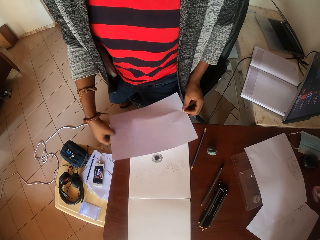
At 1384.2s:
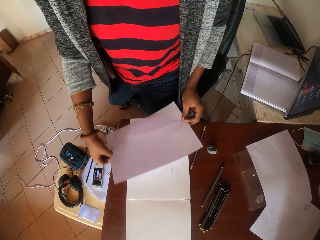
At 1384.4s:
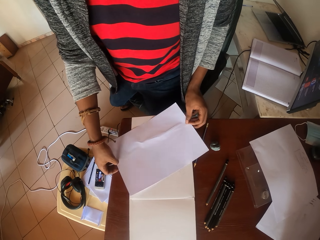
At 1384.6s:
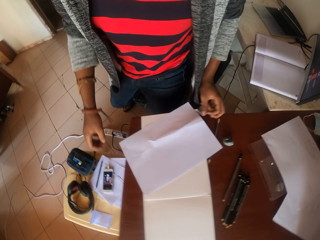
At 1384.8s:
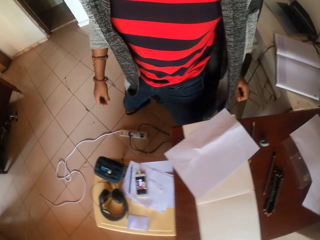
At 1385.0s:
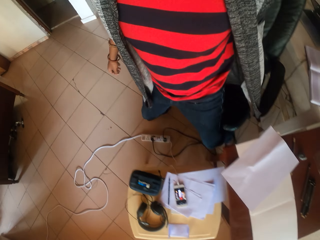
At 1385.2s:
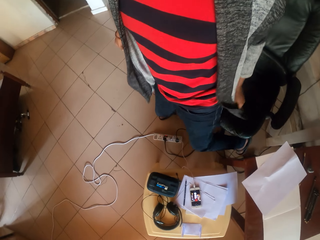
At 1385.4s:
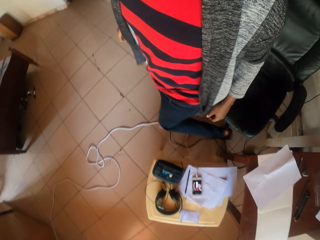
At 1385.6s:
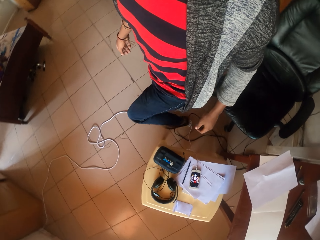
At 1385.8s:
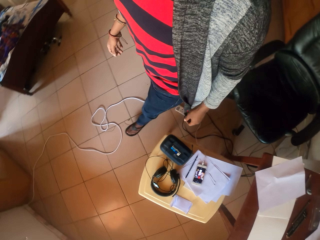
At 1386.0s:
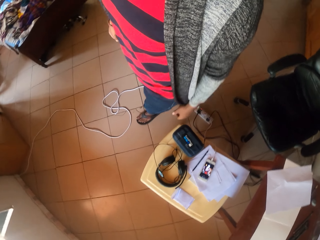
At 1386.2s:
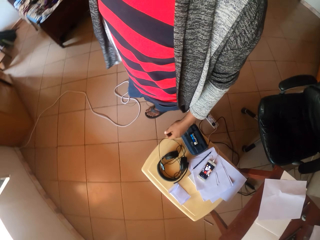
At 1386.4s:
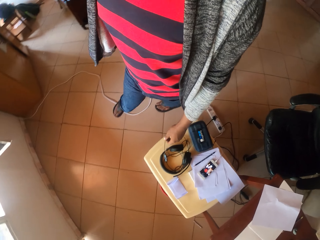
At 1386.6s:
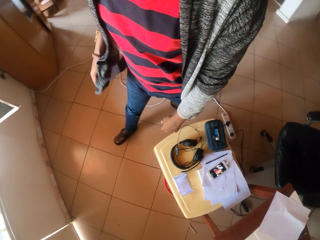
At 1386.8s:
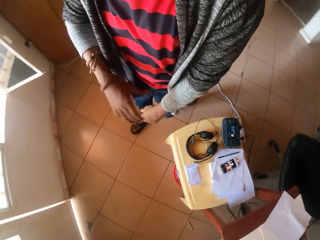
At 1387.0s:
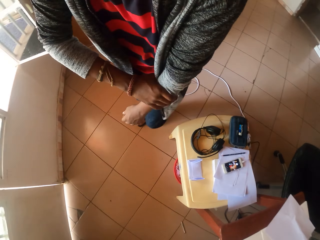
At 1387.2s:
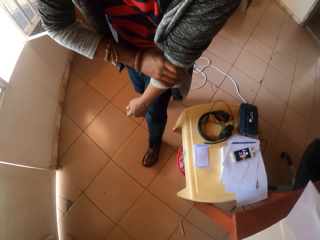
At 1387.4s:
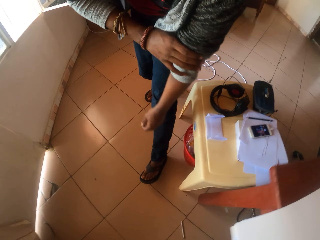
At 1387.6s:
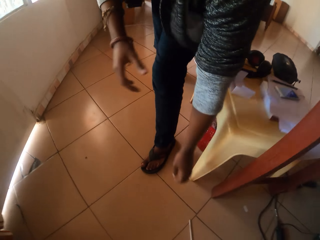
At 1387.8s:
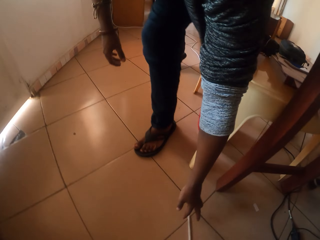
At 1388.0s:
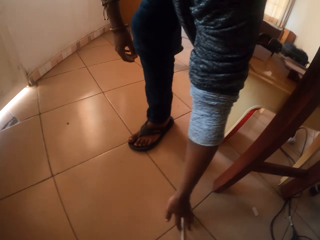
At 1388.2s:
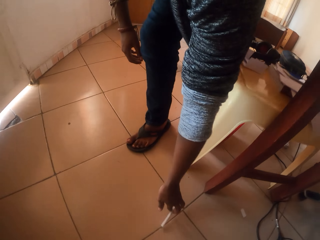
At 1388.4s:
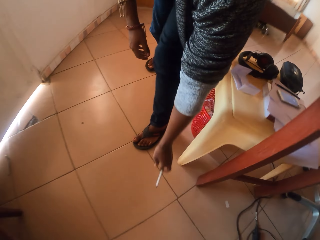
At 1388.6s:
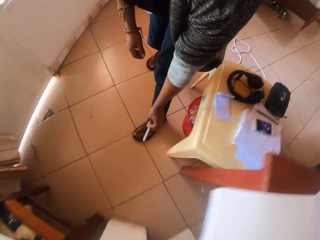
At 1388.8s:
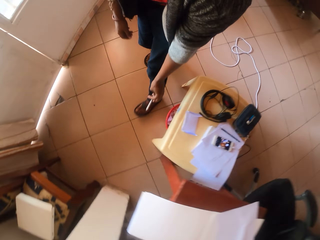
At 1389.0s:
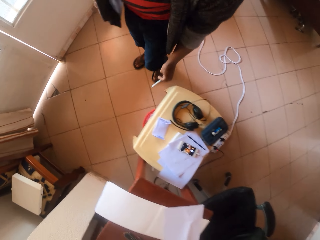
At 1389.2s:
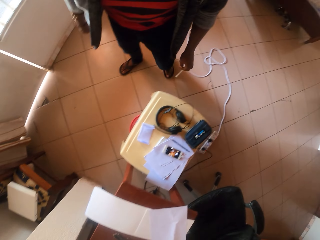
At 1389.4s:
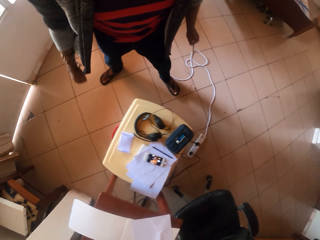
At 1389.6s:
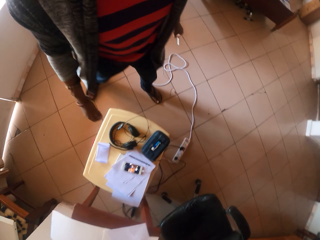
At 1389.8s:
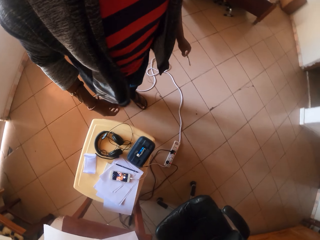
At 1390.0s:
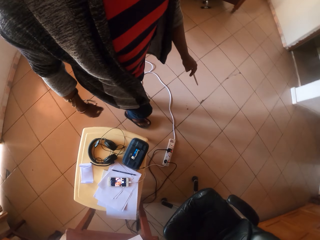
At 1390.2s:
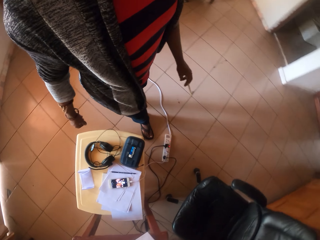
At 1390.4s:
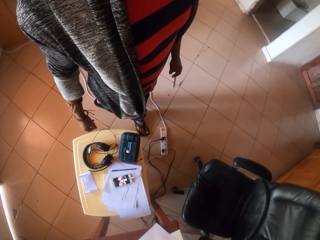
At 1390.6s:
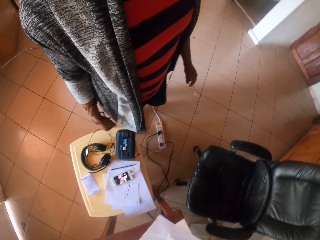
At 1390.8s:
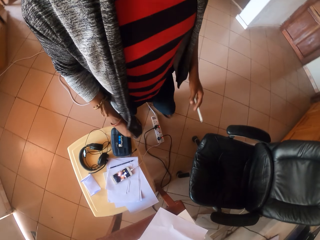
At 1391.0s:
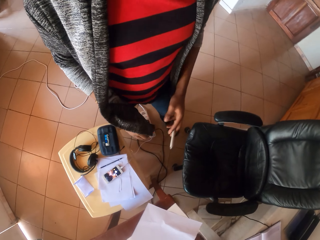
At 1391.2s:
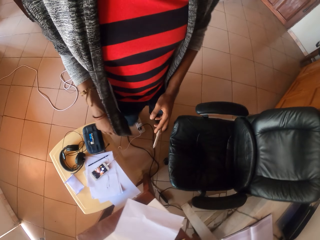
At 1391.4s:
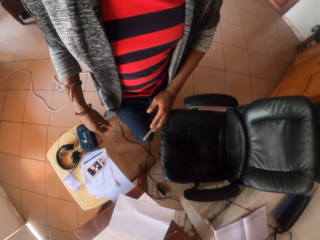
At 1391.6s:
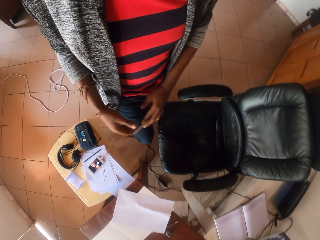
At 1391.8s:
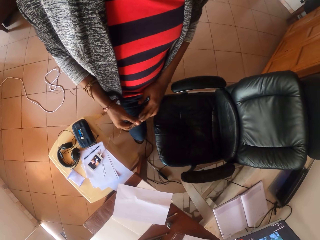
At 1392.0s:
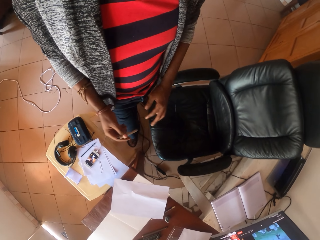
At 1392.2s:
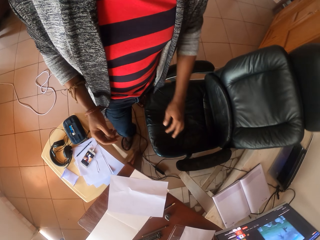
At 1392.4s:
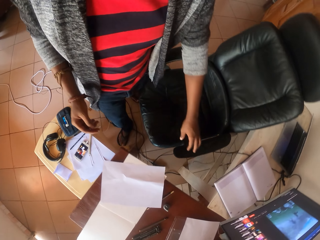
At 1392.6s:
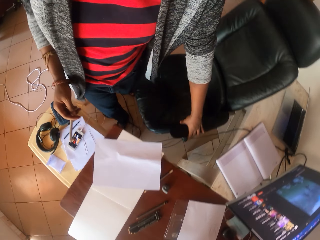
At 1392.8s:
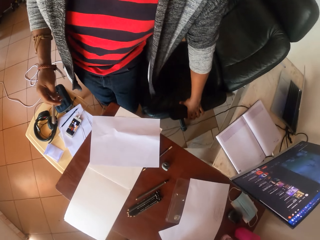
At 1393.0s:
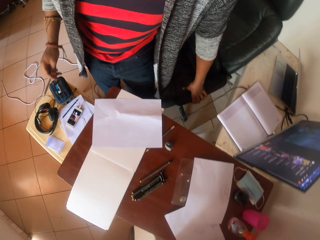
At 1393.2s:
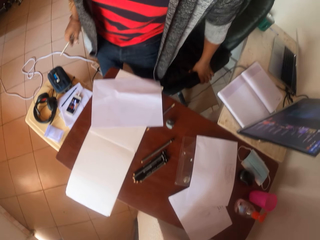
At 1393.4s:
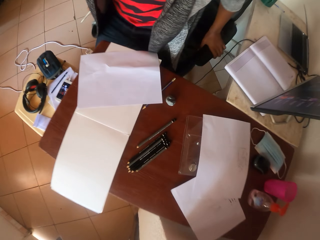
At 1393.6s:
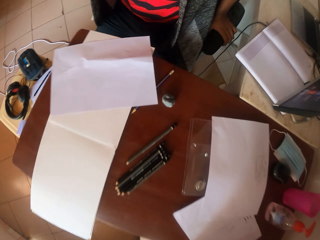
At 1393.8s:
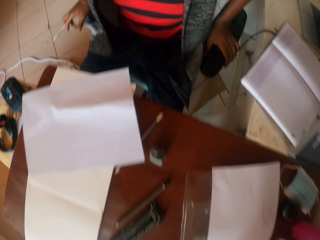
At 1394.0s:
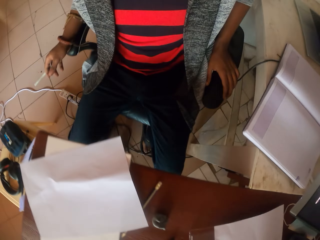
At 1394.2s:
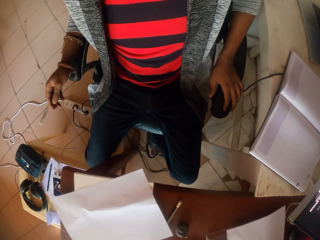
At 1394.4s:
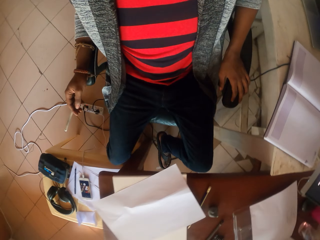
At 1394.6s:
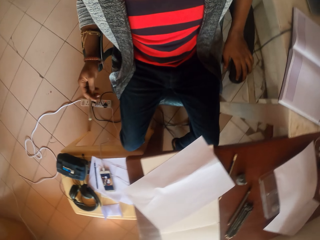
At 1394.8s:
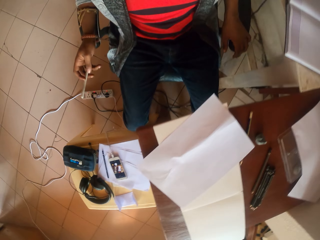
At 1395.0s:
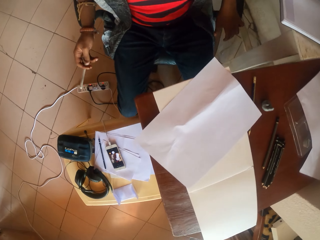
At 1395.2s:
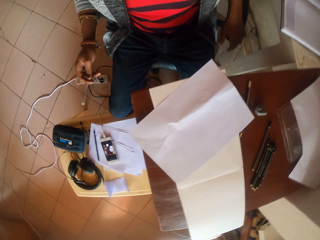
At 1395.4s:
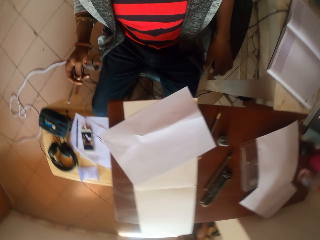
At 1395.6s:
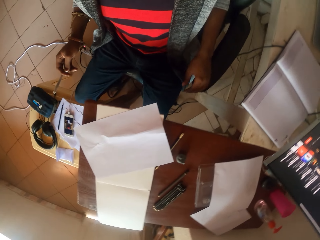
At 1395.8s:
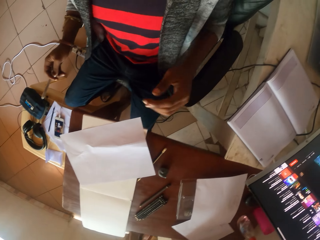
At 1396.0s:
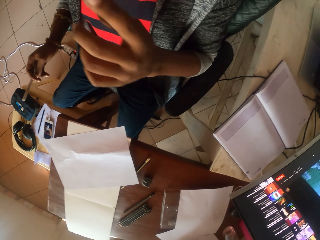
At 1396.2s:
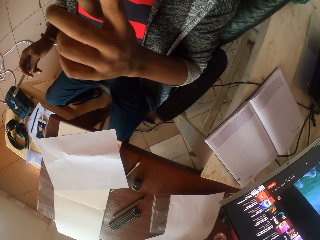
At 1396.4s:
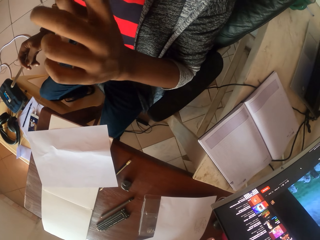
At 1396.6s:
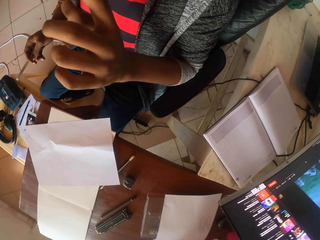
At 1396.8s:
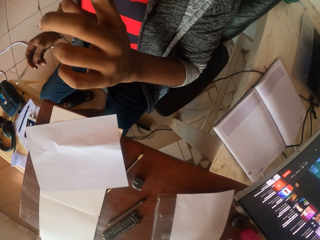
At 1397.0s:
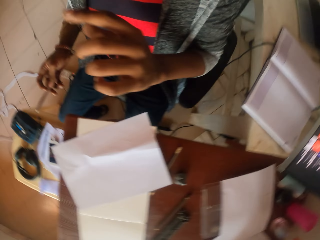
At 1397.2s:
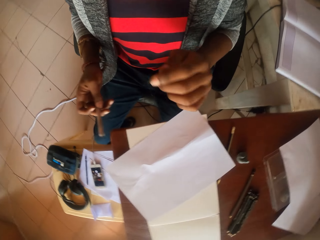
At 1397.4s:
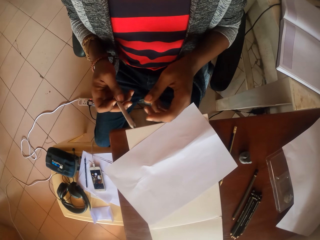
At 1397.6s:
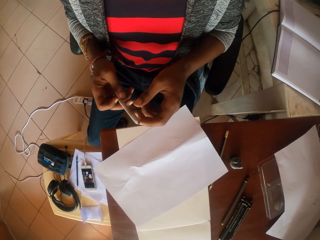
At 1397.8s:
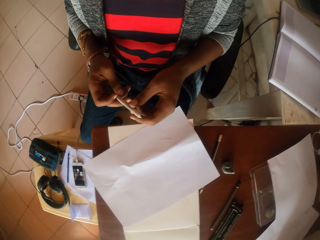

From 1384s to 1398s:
The camera wearer drops the paper on the table. They walk around. They fold their jumper. They pick up a pencil or pen on the ground. They walk around. They move the pen to their right hand. They hold the seat. They sit down. They look around. They raise their right hand up.

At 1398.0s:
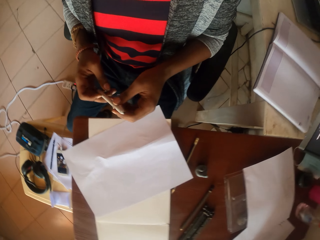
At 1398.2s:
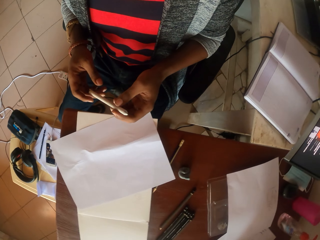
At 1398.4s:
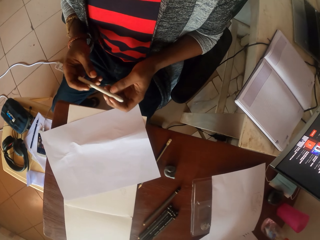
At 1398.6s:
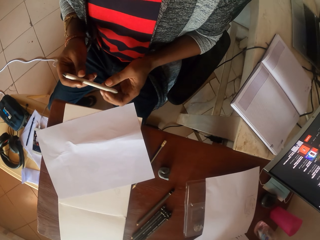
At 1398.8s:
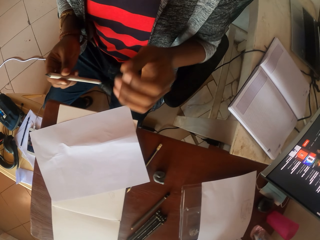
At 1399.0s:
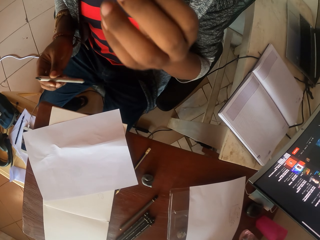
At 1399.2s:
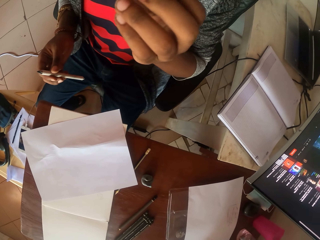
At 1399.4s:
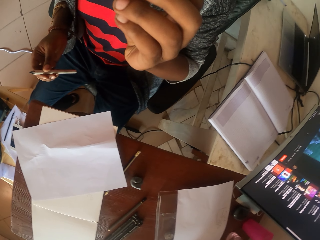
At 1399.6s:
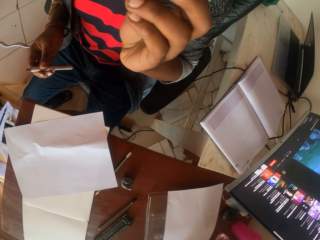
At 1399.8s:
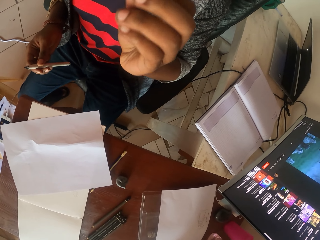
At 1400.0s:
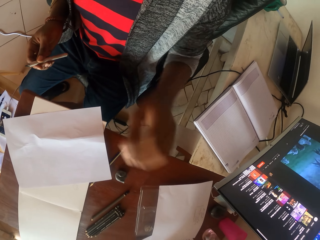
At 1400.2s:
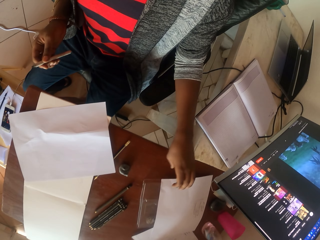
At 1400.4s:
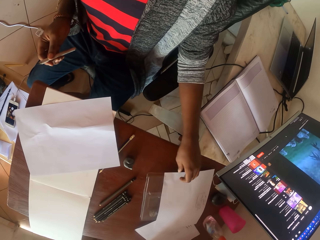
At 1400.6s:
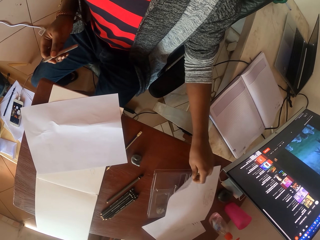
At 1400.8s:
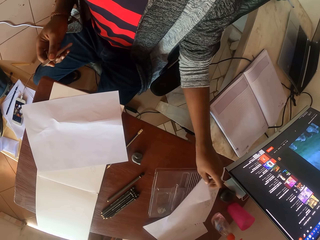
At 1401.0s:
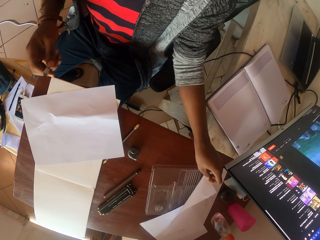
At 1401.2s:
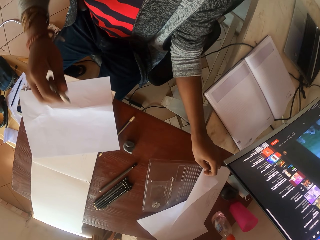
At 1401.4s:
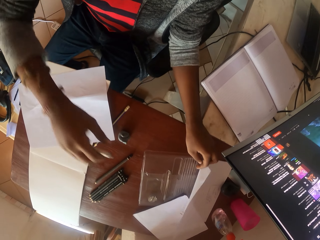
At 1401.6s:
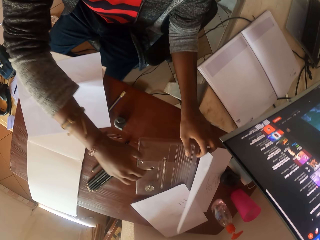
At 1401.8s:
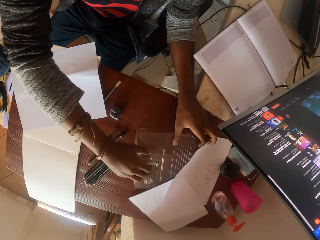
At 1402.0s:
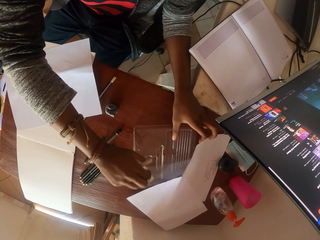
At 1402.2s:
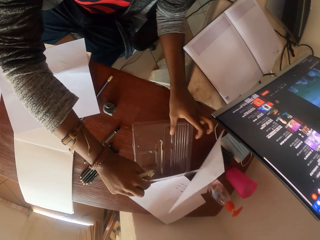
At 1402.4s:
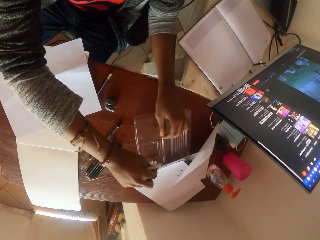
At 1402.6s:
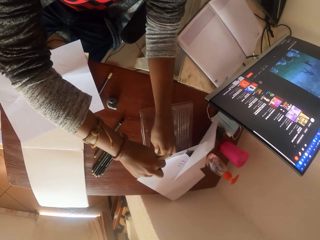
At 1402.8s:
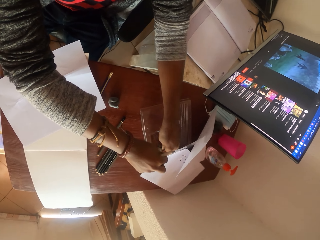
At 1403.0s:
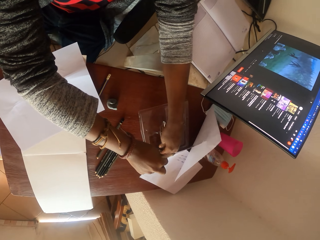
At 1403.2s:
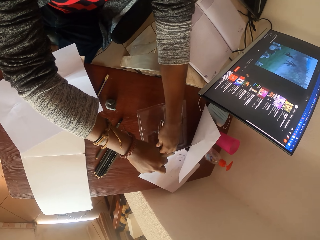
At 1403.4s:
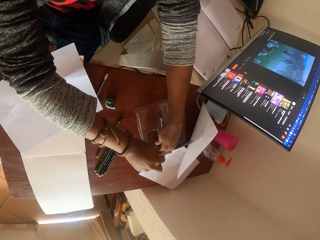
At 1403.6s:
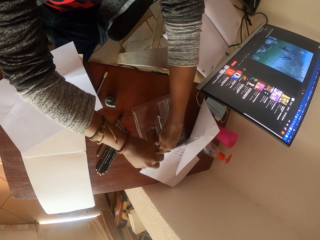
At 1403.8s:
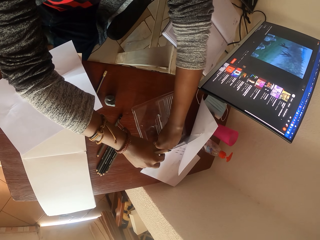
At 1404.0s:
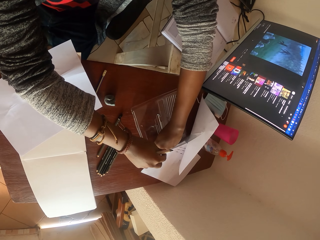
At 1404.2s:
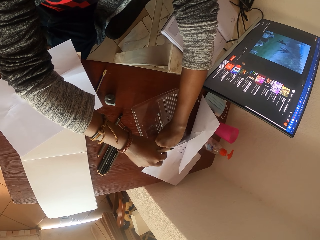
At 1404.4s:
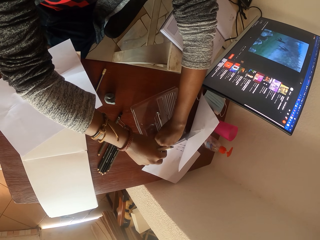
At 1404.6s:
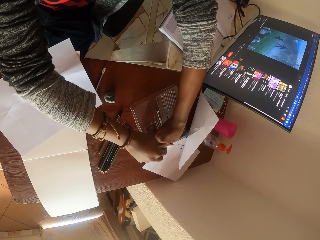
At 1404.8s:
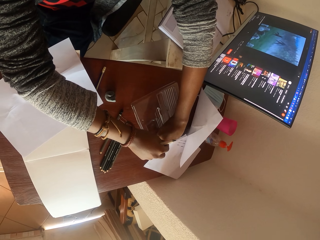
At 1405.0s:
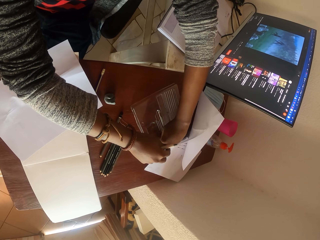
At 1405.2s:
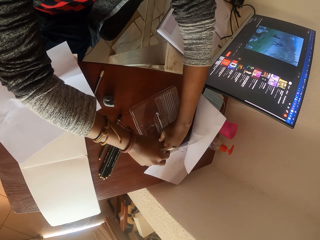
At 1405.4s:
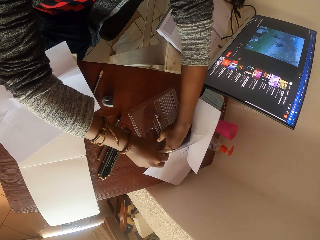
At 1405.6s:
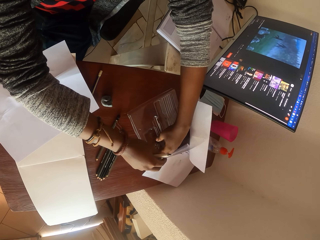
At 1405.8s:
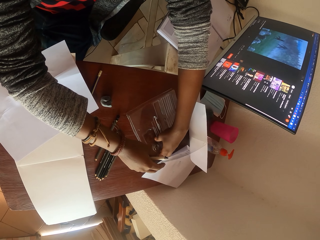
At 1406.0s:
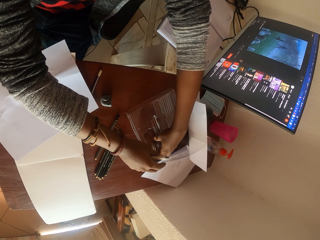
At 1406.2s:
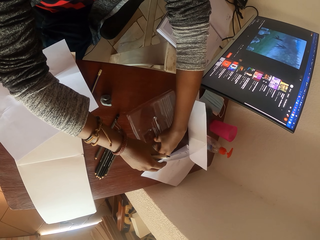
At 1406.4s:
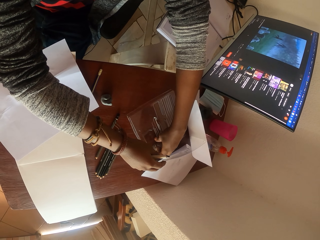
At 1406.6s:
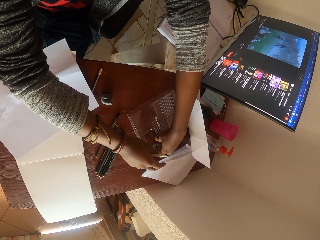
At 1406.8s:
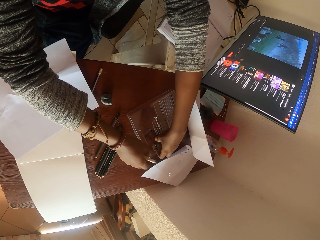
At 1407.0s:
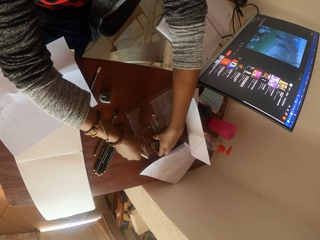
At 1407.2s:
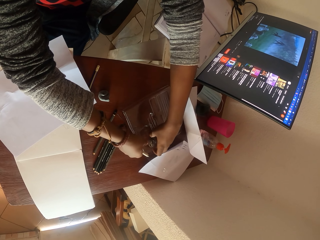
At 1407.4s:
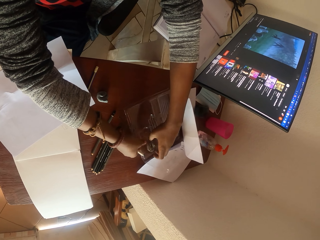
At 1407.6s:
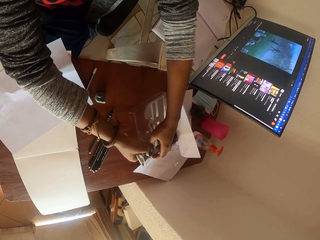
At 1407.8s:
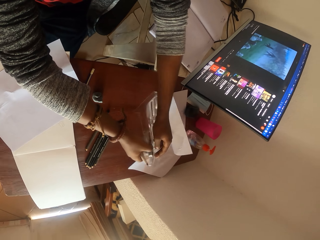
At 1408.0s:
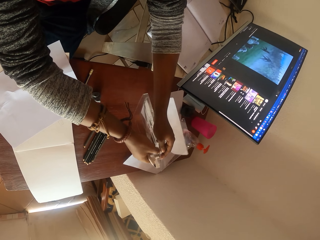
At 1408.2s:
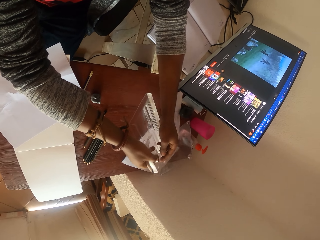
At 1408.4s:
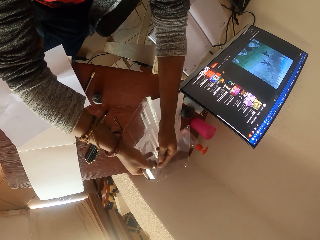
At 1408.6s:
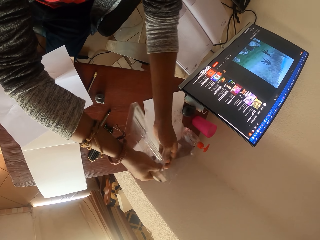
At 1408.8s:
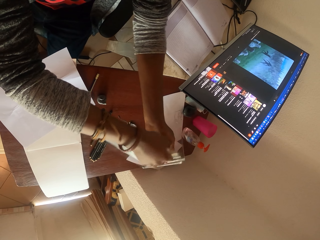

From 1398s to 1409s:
The camera wearer holds the pen with both hands. He passes the pen to his left hand. He lifts his hand up. He touches a paper. He picks up the paper. He opens a transparent case. He removes a sharpener. He lifts the transparent case.
